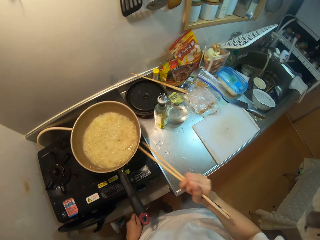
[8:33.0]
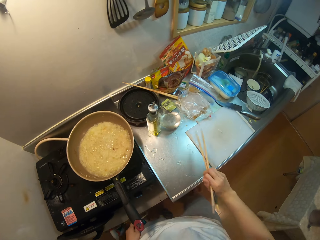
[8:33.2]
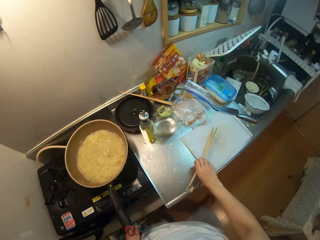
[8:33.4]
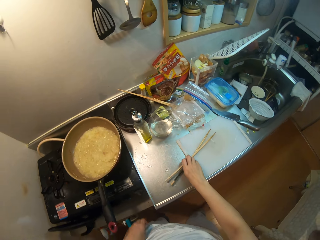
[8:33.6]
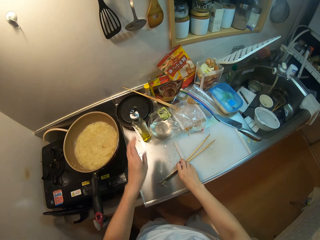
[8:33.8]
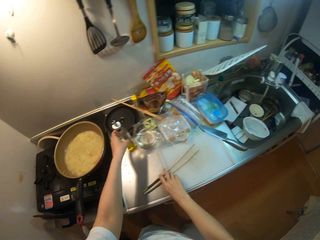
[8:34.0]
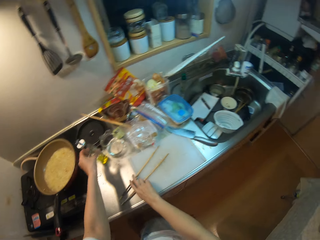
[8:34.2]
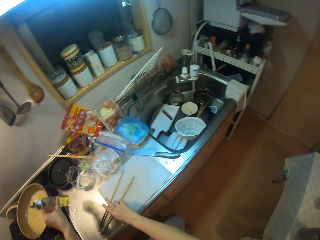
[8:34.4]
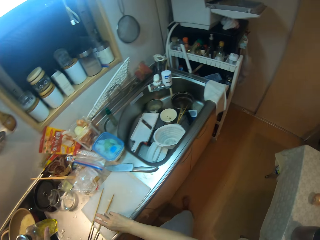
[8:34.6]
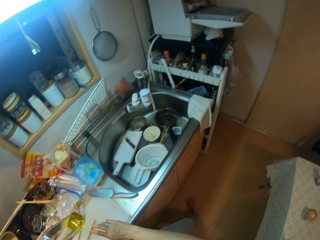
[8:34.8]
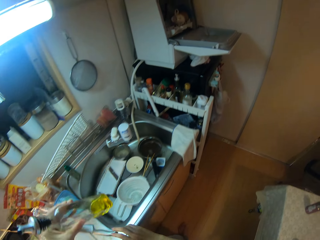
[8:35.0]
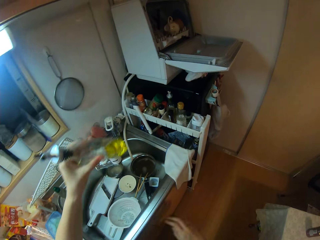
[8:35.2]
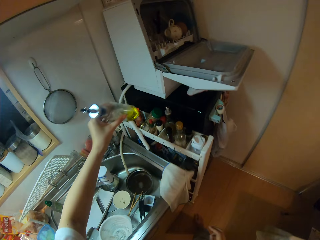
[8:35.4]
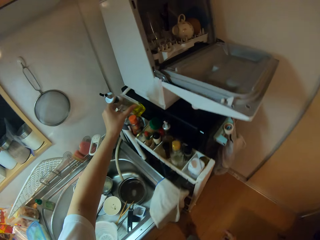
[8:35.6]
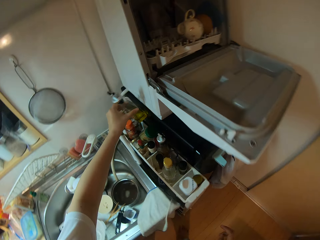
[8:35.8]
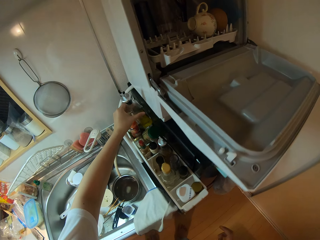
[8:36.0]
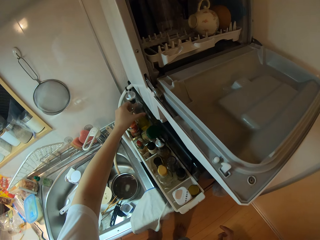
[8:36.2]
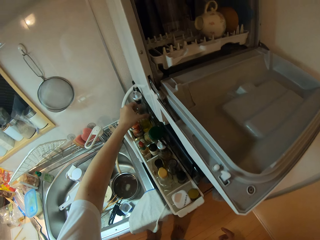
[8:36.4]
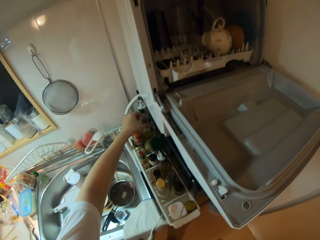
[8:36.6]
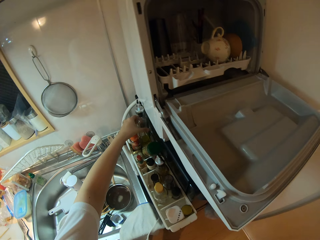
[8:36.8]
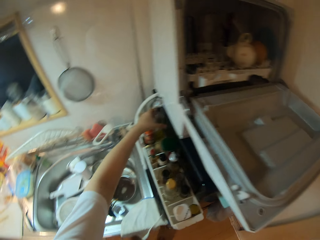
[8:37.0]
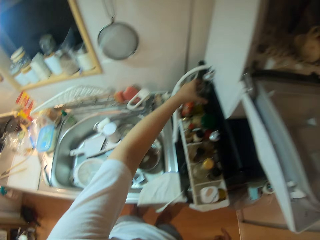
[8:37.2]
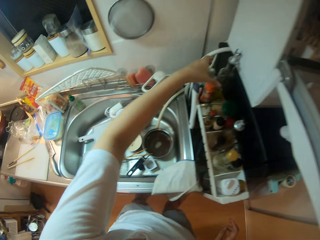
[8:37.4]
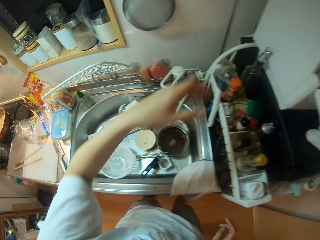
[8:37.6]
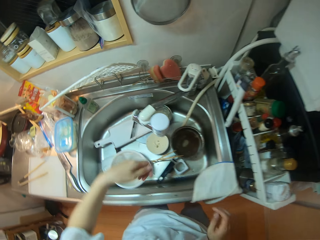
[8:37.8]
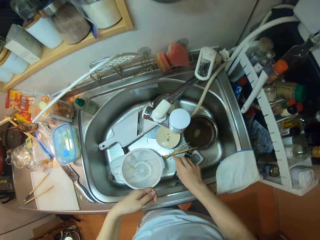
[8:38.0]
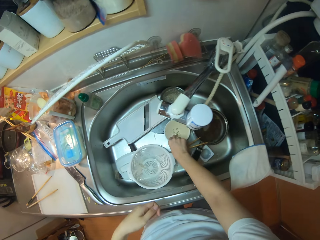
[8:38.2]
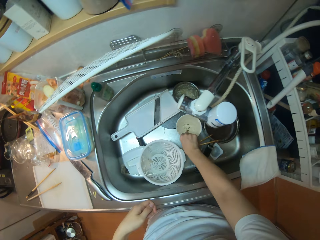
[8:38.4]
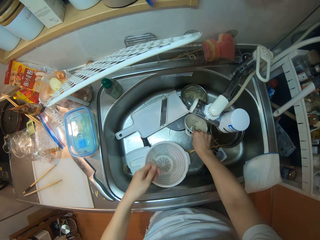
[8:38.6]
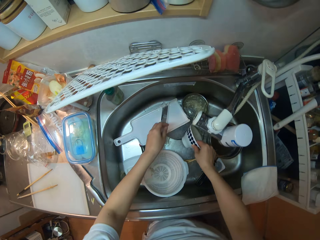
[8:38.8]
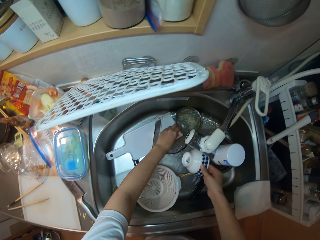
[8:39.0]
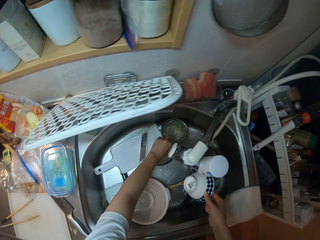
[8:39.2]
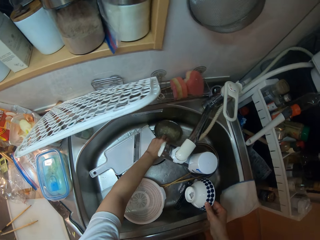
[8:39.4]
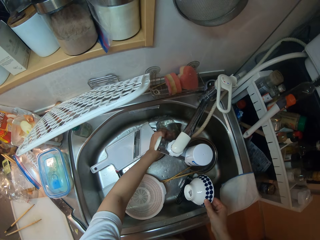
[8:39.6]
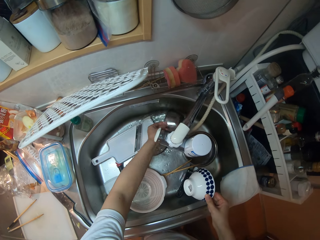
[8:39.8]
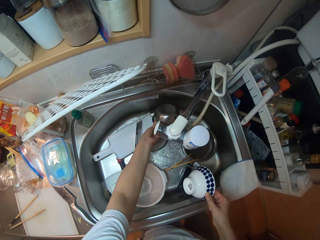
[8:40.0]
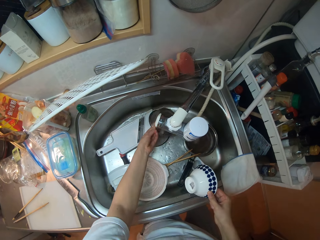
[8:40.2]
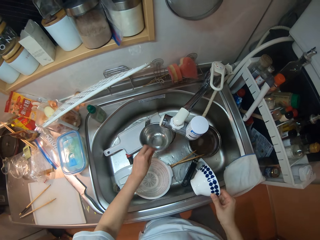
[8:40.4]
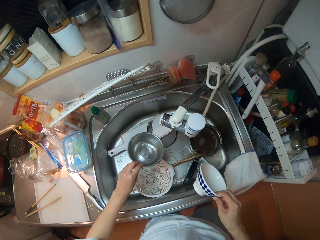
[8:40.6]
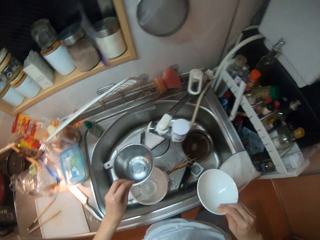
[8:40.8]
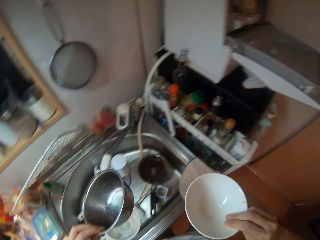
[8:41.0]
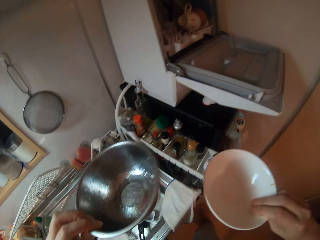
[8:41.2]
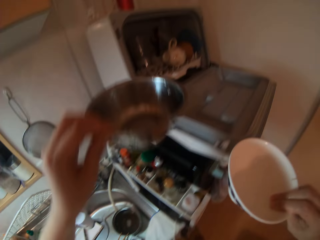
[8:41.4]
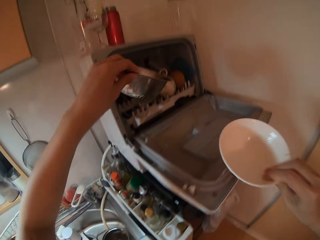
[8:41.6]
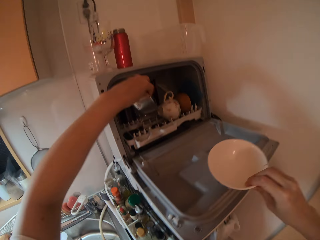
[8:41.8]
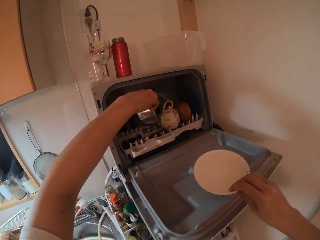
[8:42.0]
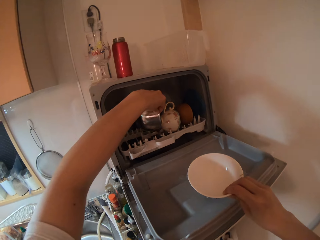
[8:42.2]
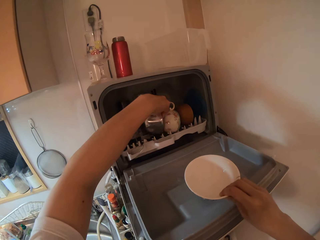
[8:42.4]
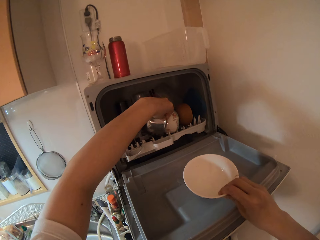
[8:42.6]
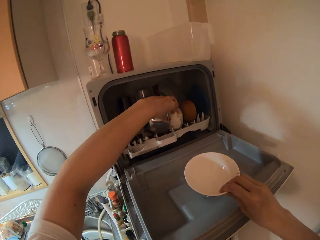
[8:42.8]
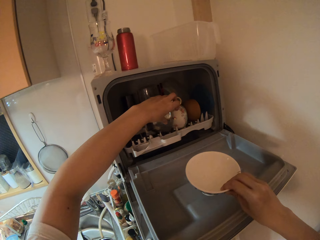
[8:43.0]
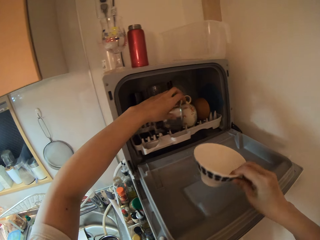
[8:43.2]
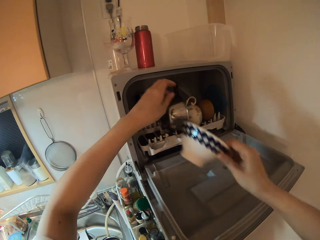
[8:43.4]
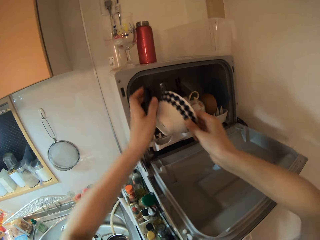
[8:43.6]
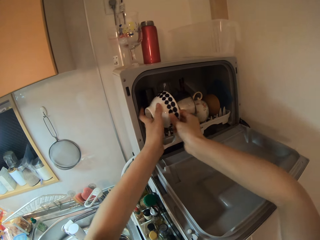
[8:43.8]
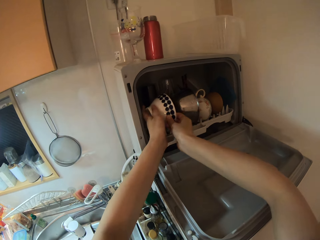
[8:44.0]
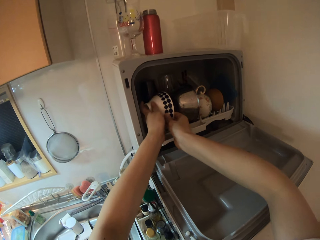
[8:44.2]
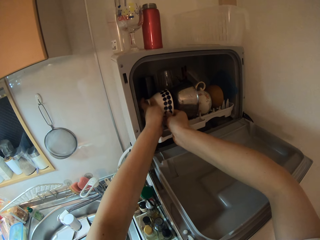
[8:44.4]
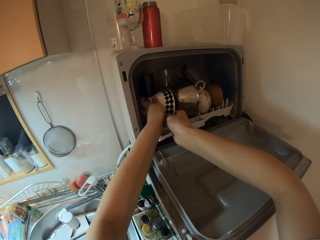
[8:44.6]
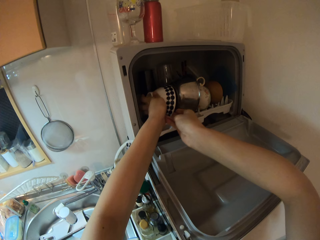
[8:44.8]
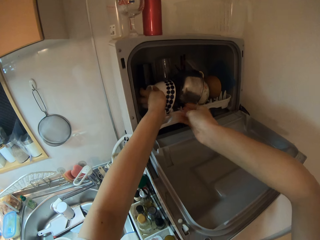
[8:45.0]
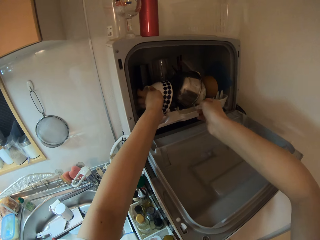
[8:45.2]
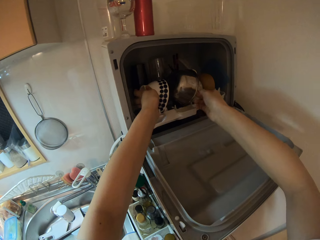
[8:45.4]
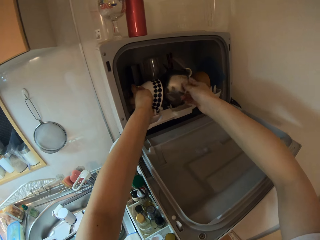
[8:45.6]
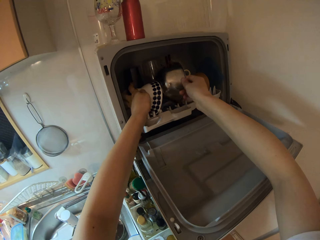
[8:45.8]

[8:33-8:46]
The camera wearer drops the chopsticks on the table. She picks up a bottle of oil on the table. She places the bottle of oil on the counter beside the dishwasher. She picks up a bowl in the sink with her right hand. She picks up another bowl with her left hand. She places the bowl in her left hand in the dishwasher. She places the bowl in her right hand in the dishwasher.

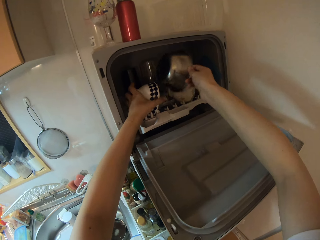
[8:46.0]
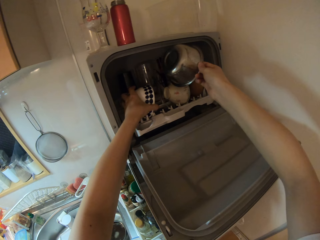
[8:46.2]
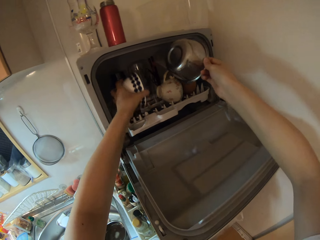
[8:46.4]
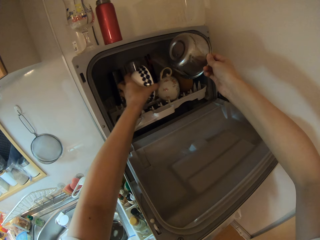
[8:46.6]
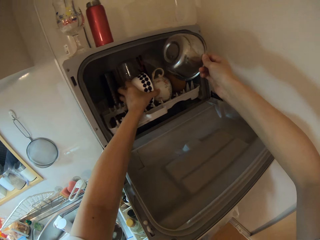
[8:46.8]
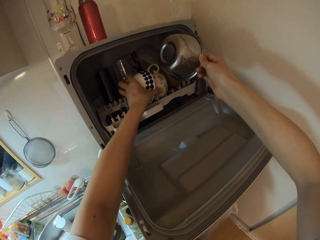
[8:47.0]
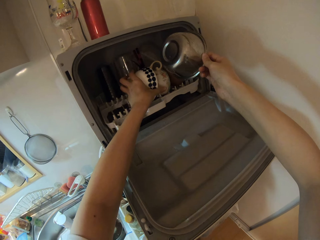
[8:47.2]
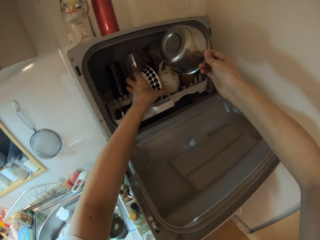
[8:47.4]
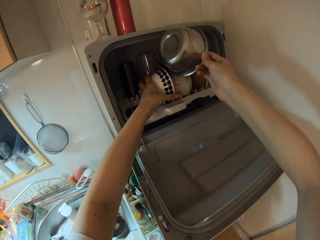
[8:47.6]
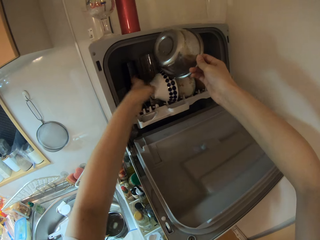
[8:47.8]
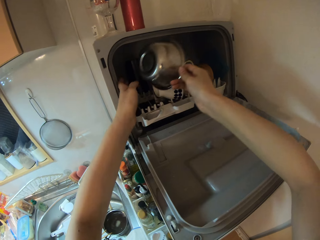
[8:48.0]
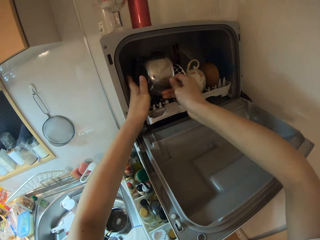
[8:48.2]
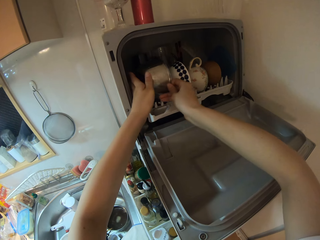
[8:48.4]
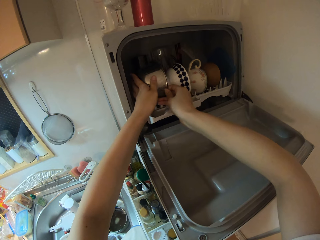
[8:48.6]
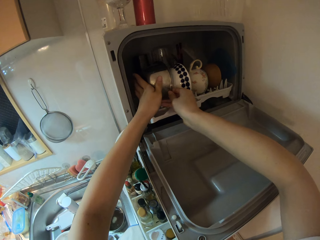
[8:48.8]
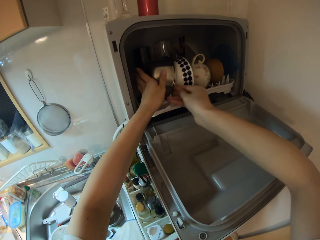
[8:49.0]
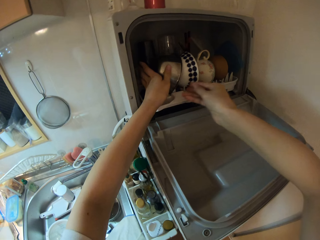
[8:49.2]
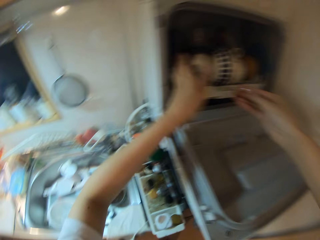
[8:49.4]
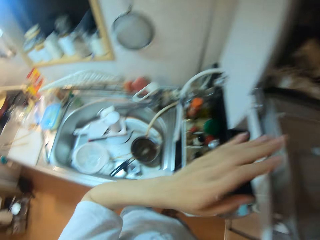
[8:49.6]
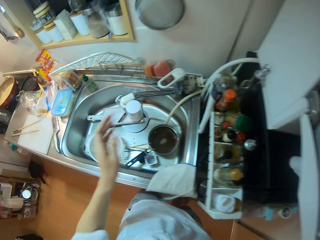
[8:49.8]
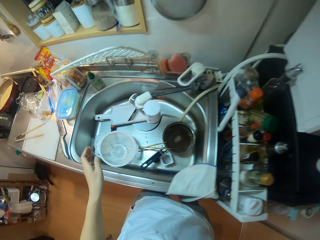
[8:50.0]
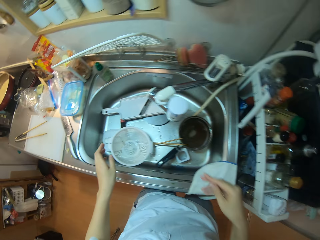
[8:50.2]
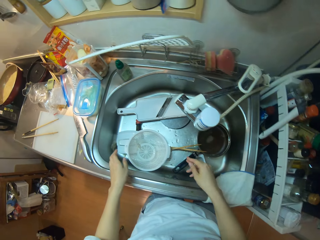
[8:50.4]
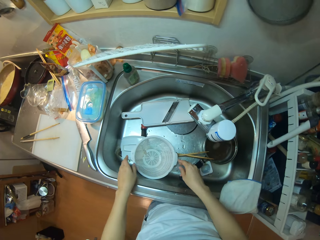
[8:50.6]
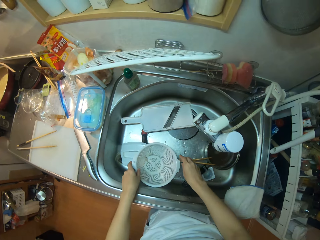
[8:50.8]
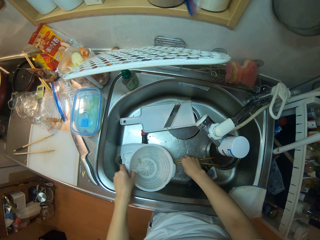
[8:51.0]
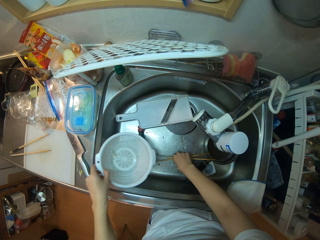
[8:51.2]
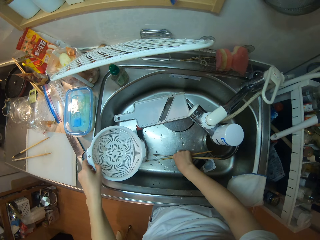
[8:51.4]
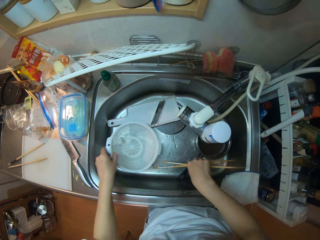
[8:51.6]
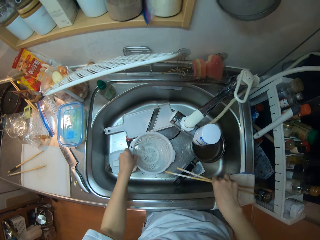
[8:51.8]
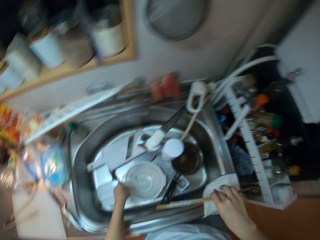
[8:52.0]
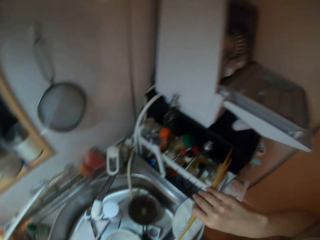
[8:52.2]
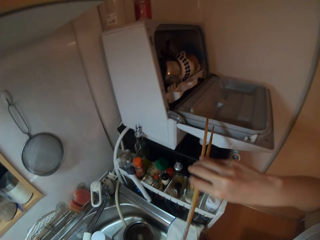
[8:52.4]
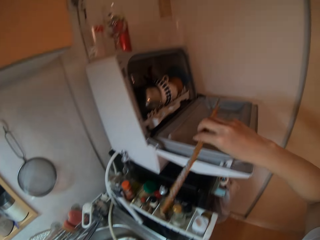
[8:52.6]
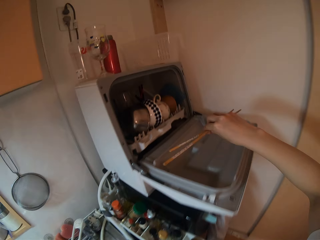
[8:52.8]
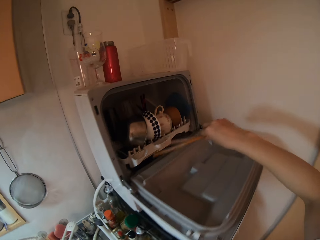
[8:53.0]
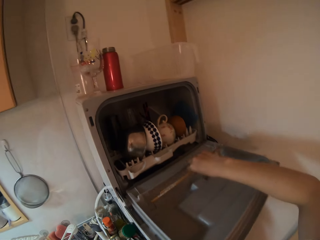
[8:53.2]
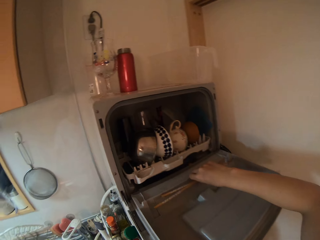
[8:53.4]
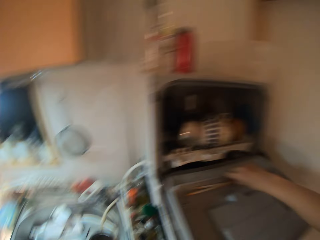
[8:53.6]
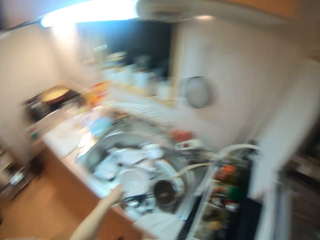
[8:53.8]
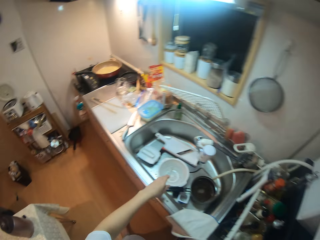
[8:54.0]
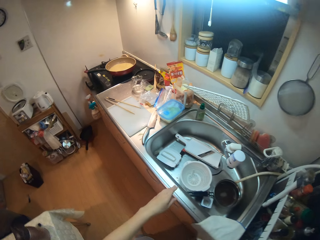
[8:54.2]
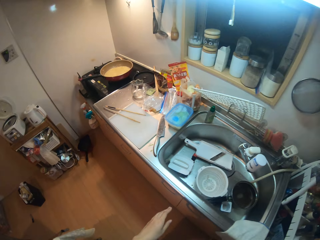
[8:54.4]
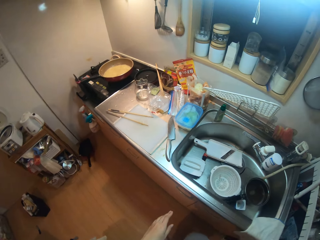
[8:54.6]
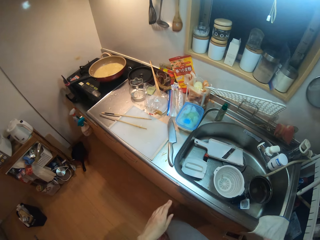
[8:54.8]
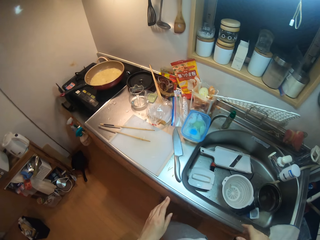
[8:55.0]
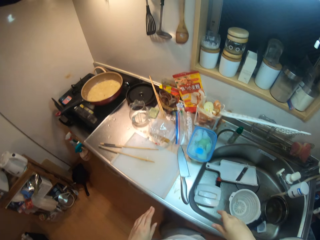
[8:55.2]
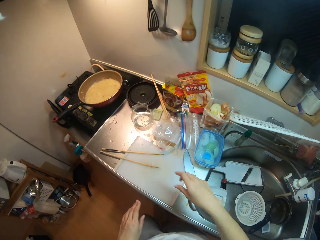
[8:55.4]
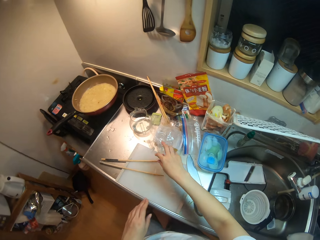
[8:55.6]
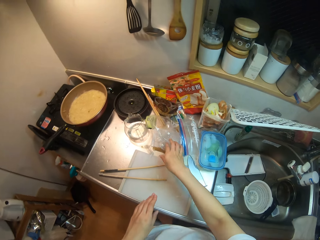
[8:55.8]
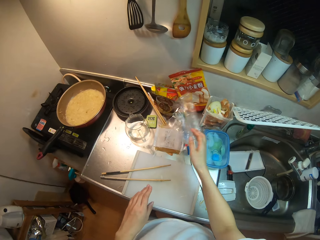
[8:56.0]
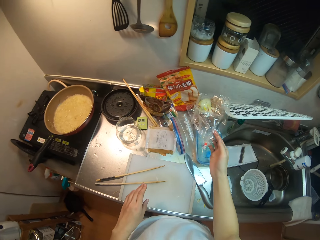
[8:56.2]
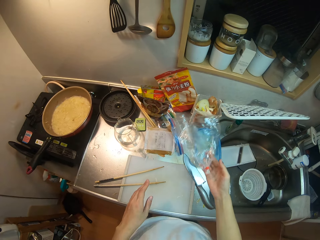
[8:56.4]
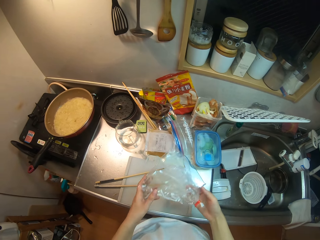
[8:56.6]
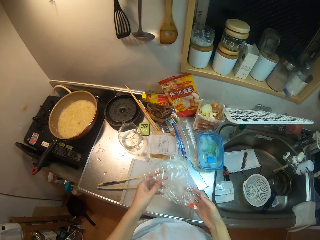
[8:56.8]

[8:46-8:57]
The camera wearer picks up the bowl. She adjusts the bowls in the dishwasher. She puts the bowl in the washing machine. She moves the bowl in the sink with her left hand. She picks up the chopsticks in the sink. She places the chopsticks in the dishwasher. She walks away. She picks up a nylon or paper on the table.
